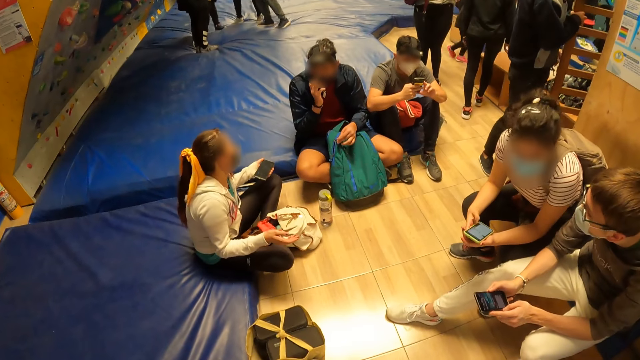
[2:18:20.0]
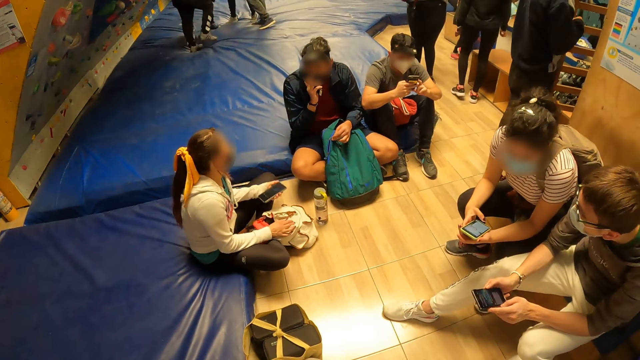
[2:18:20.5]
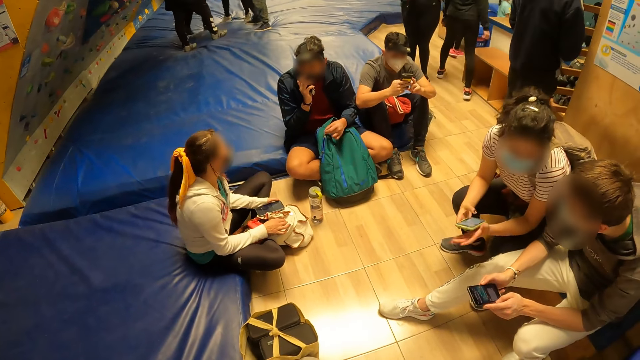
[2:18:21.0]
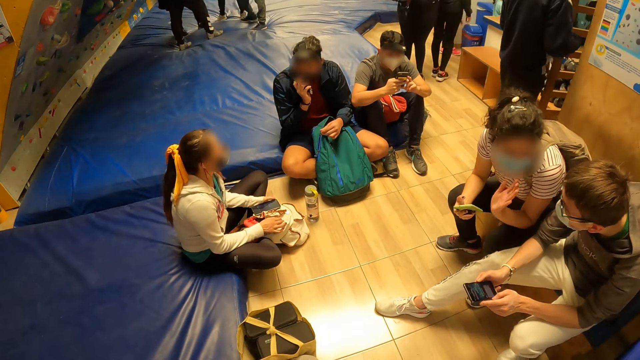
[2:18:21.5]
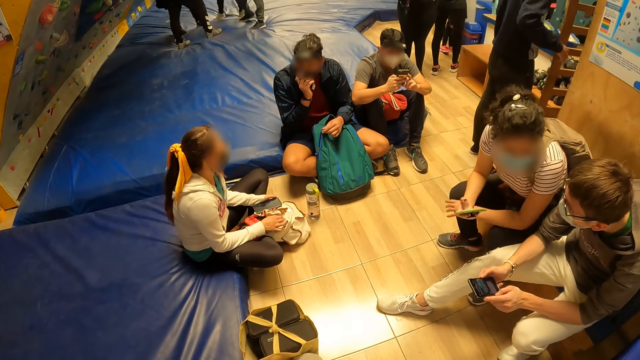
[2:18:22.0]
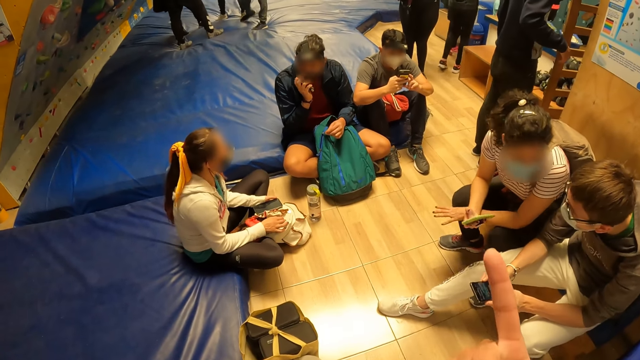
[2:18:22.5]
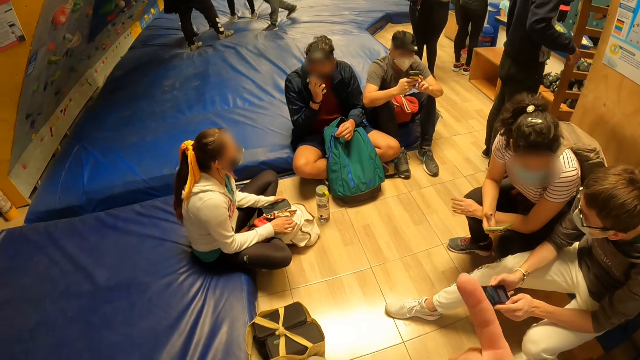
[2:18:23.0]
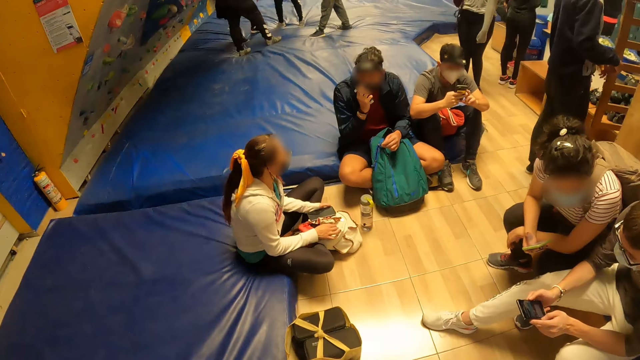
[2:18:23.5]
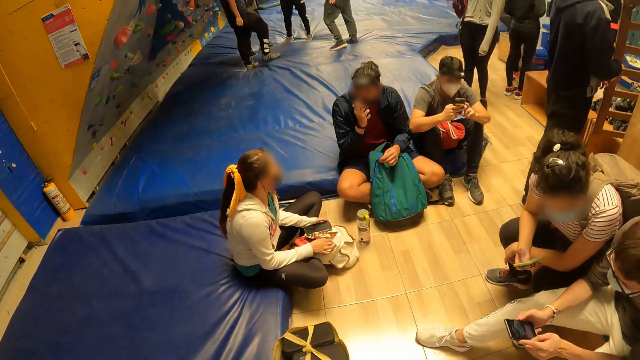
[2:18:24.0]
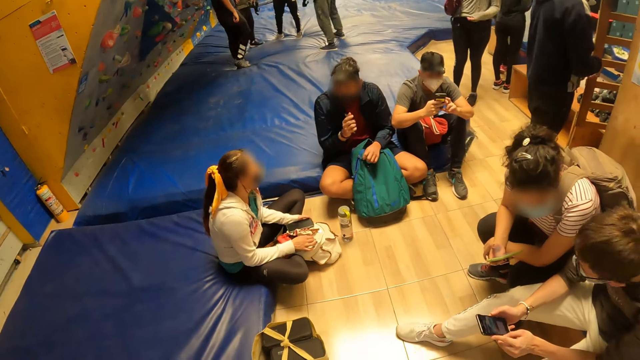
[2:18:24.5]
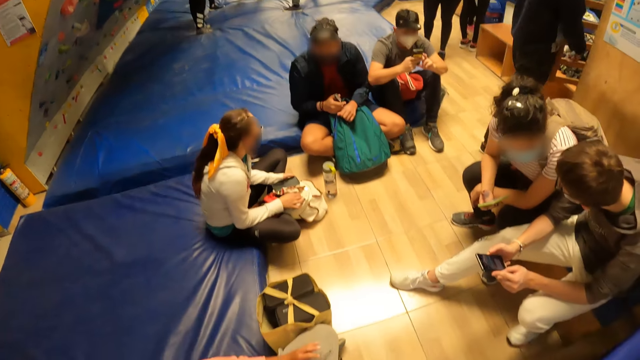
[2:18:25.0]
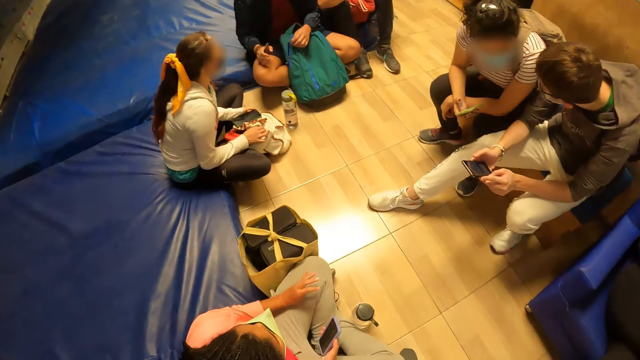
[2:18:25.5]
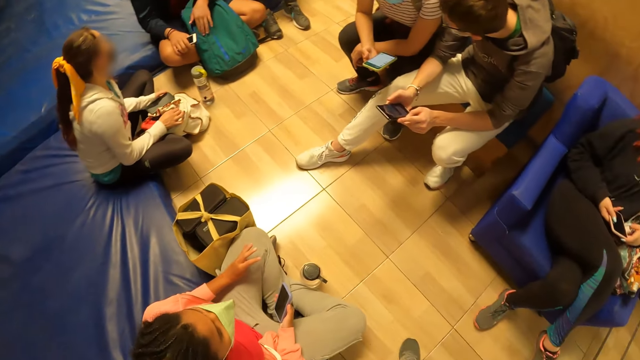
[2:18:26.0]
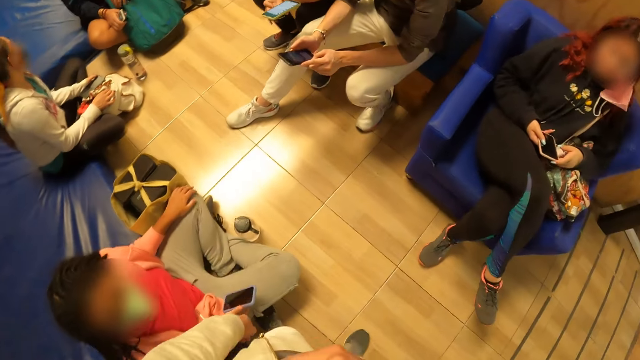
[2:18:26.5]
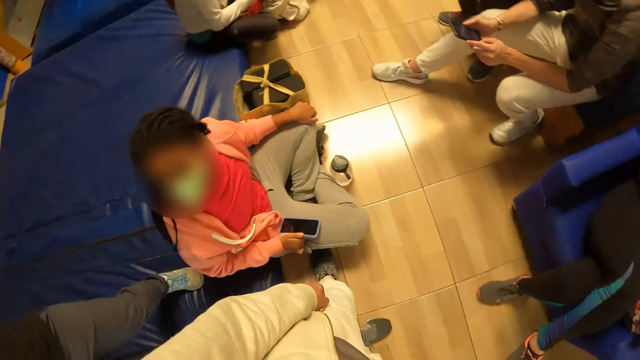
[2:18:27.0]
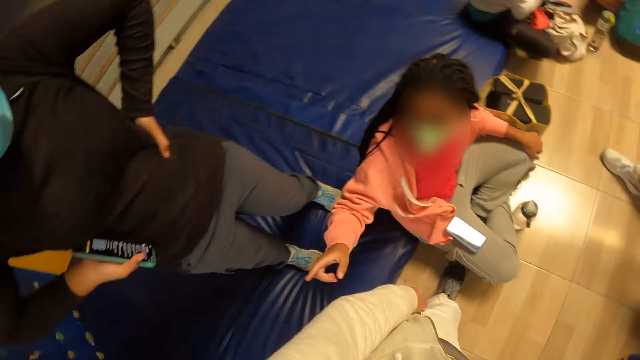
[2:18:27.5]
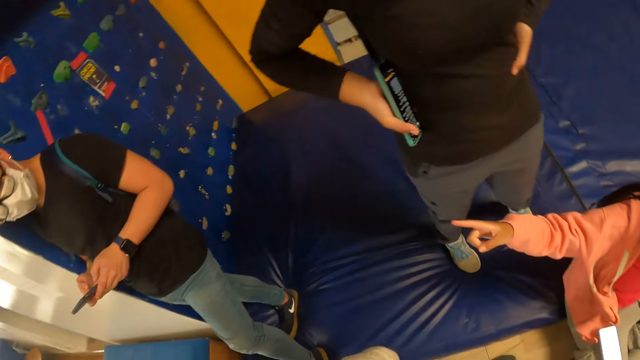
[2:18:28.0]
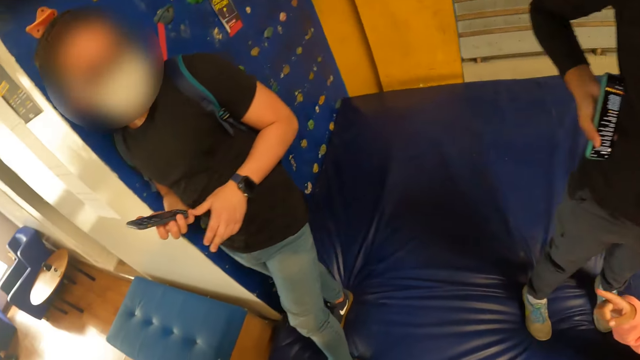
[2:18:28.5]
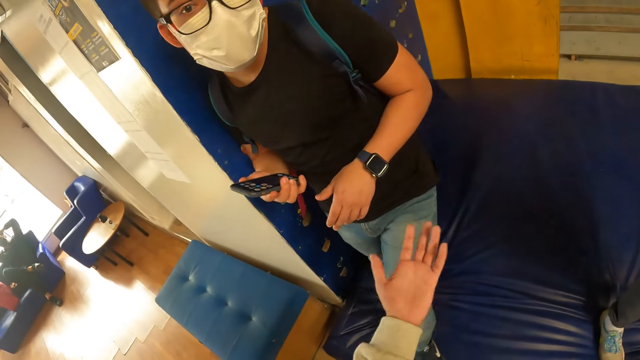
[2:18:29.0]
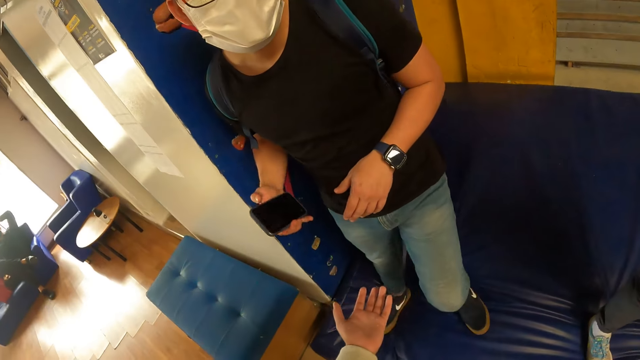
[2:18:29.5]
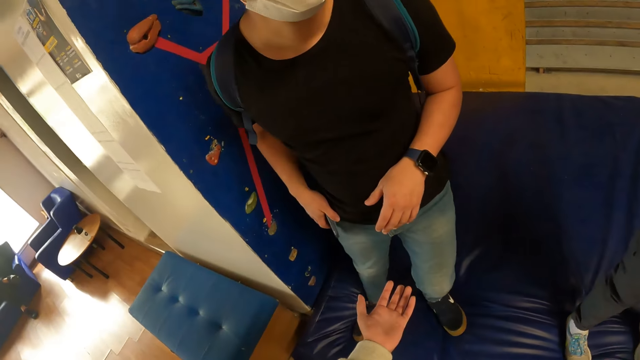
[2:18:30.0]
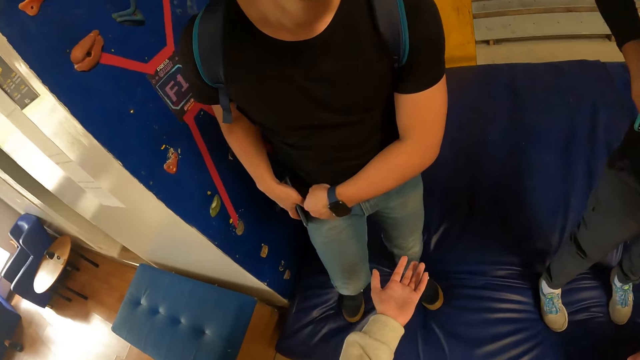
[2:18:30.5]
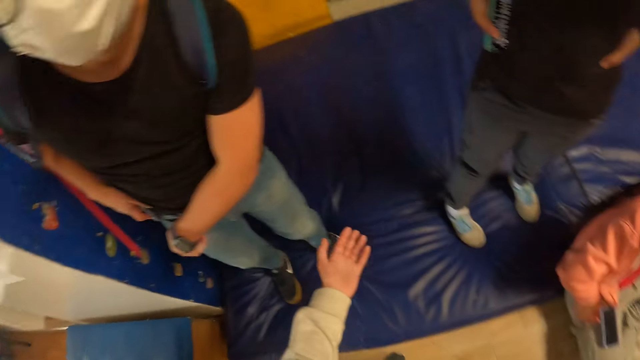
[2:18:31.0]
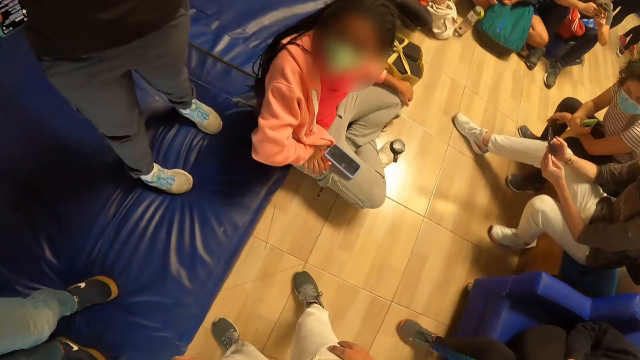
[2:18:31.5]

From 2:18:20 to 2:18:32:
The camera wearer looks around. They raise a finger. They look around. A woman drops a phone in her right hand on her right lap. The camera wearer looks around again. They interact with another woman. The other woman keeps a phone in her right hand in her pocket.

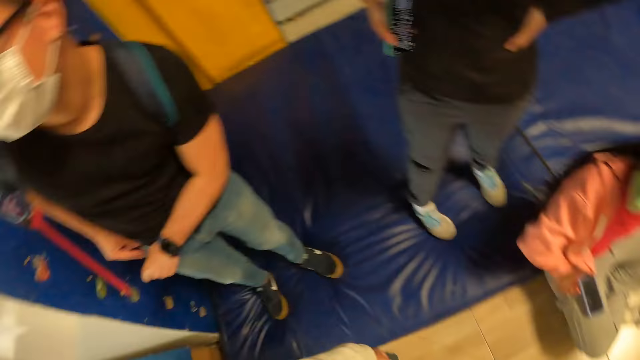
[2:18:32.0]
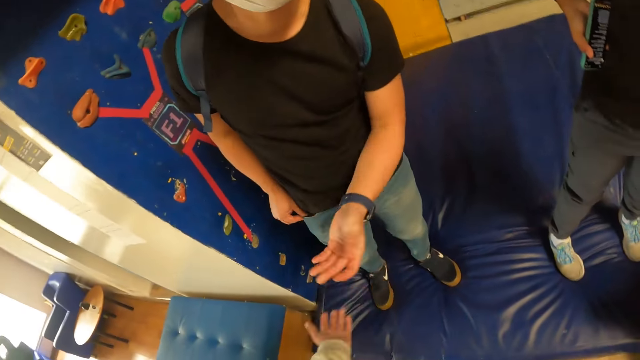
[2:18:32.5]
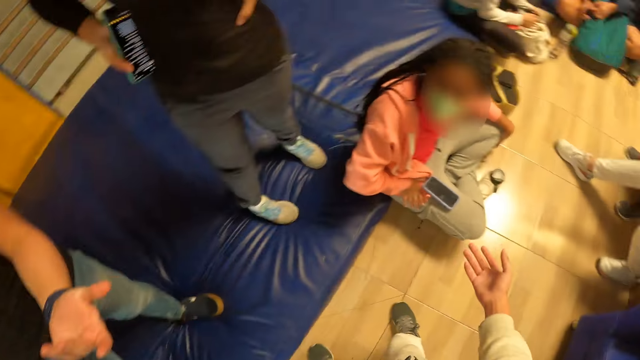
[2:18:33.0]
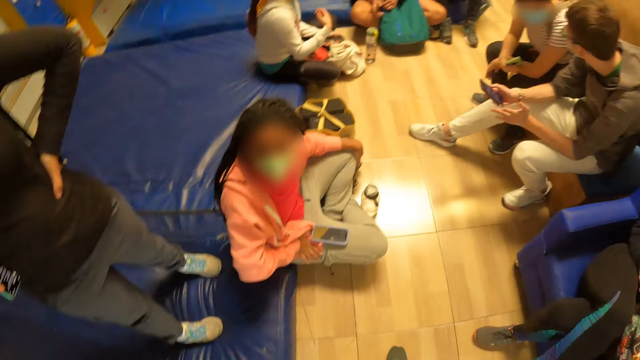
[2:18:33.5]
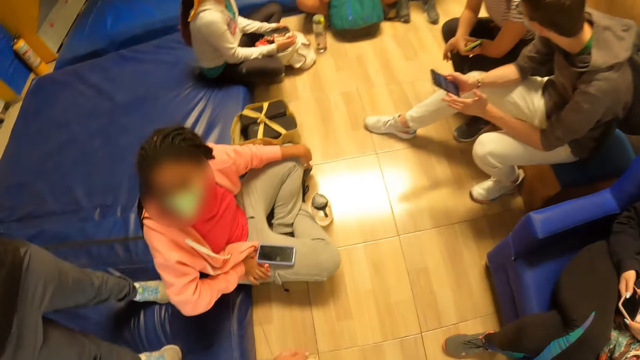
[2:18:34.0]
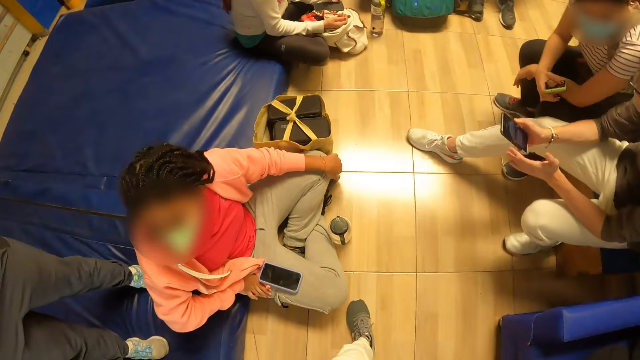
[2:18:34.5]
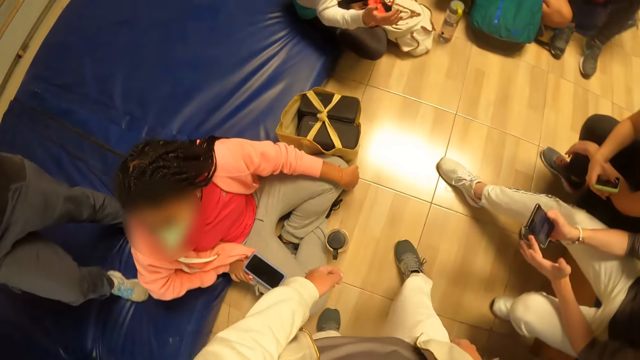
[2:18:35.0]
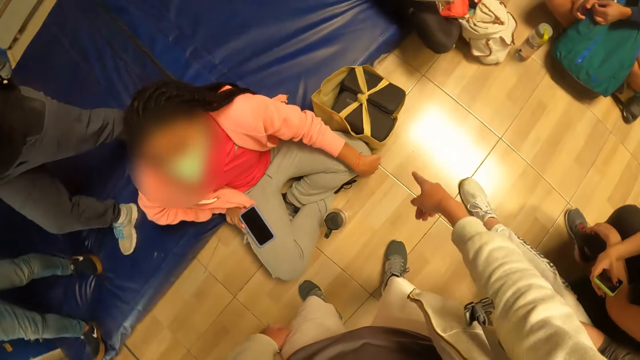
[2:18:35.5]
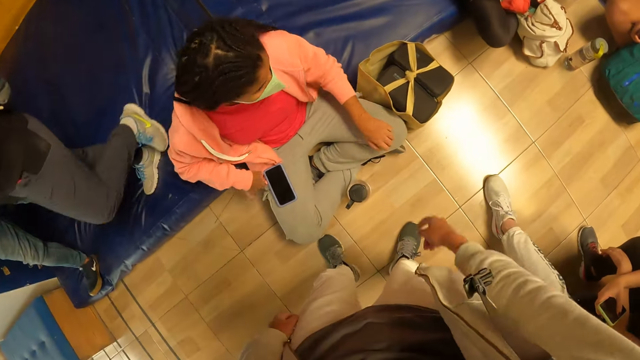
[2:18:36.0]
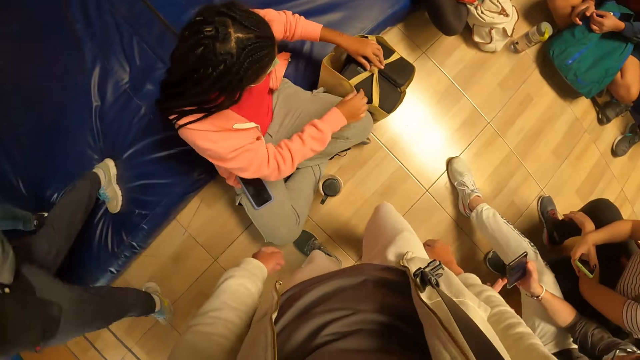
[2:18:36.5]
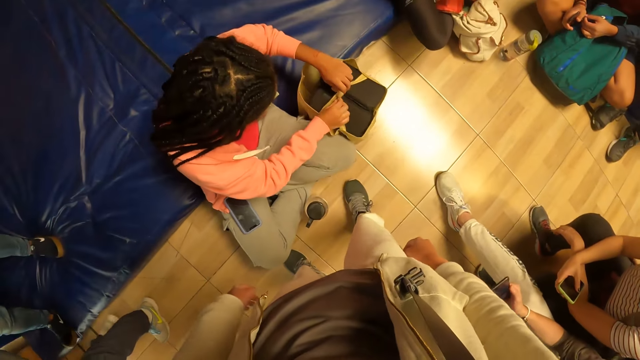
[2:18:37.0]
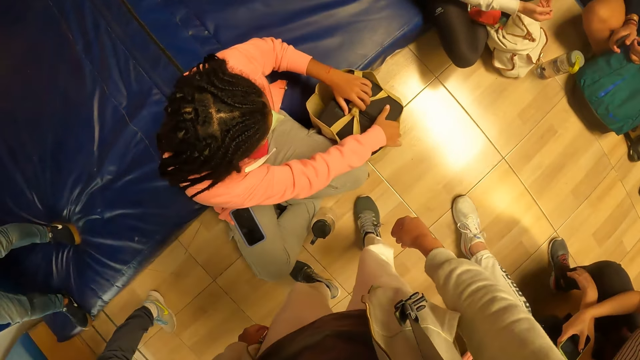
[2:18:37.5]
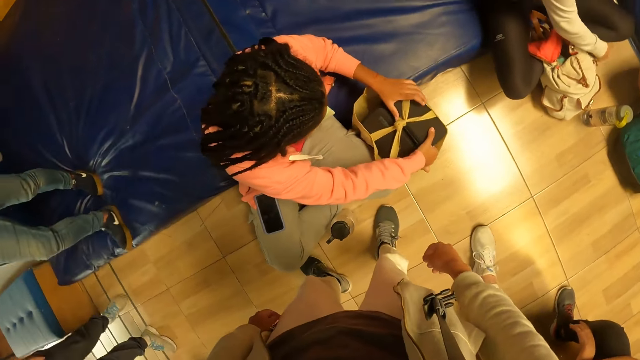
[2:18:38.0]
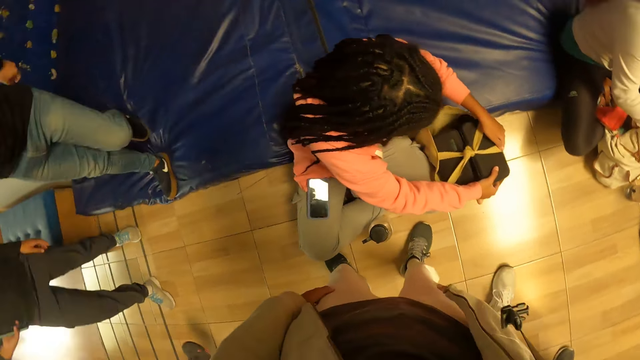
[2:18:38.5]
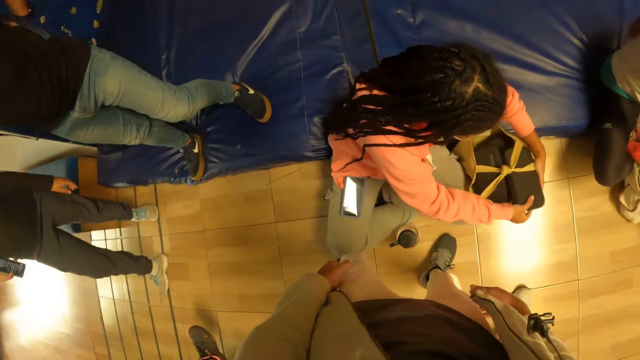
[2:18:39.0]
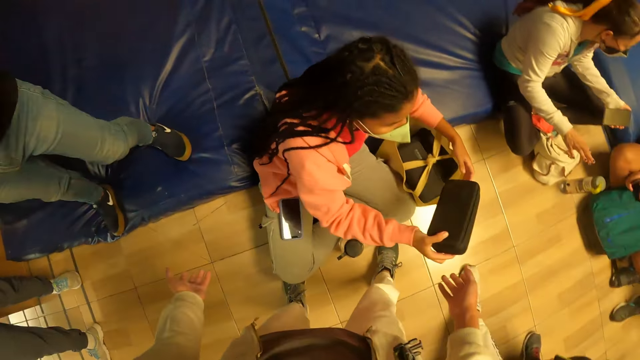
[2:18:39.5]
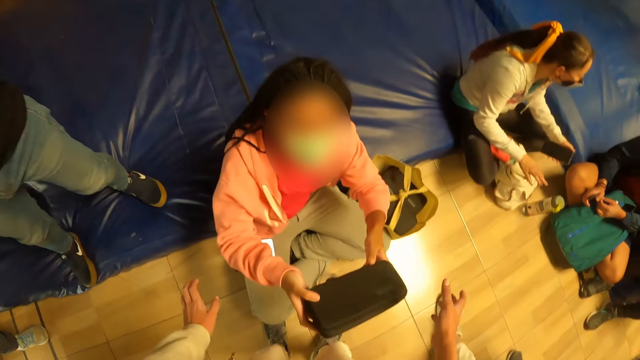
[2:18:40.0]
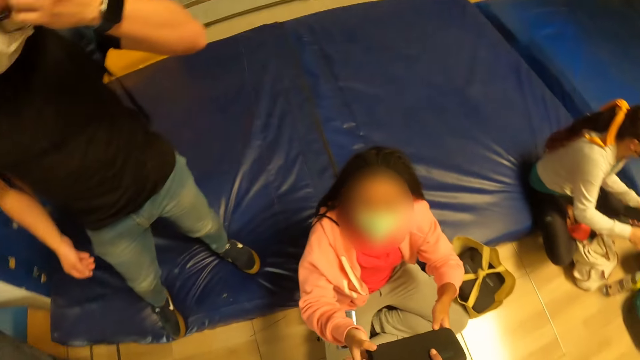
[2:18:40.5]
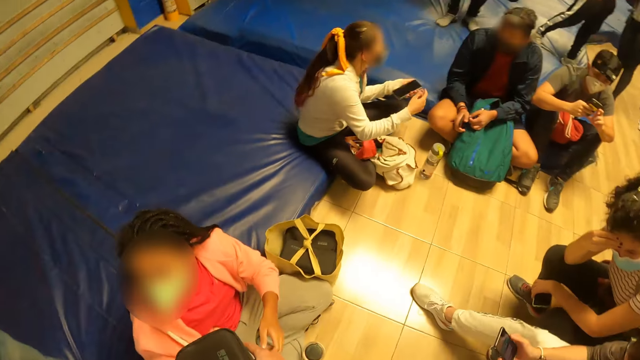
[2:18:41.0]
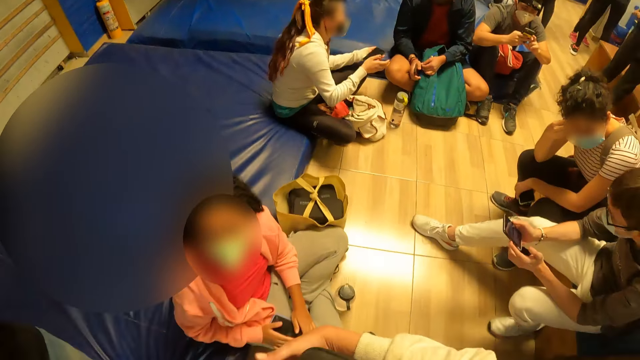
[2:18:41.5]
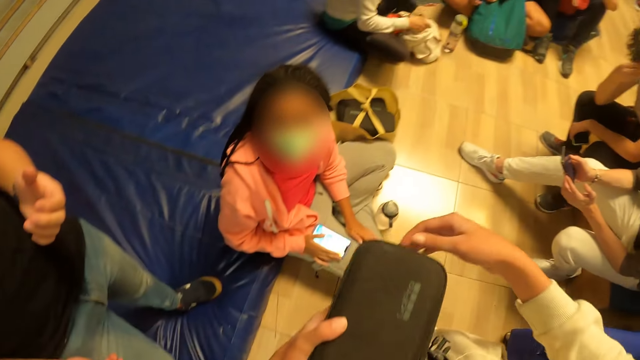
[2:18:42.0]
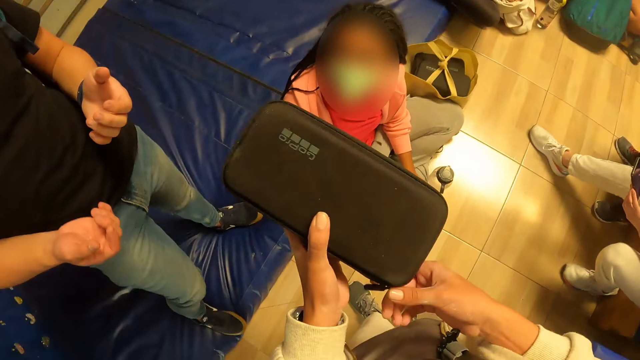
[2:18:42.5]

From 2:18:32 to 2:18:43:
The camera wearer looks around. She interacts with a person. She looks around. She walks in the bouldering. She points at a bag. A woman opens the bag on the floor with her hands. The woman brings out a purse from the bag with her right hand. The camera wearer collects the purse from the woman's right hand with her hands. She looks around. She opens the zip of the purse in her left hand with her right hand.
